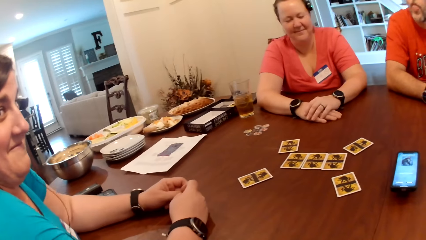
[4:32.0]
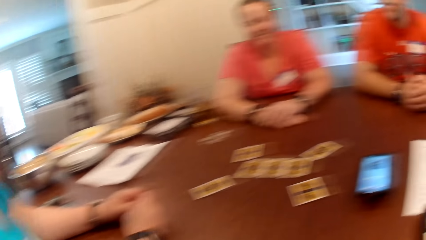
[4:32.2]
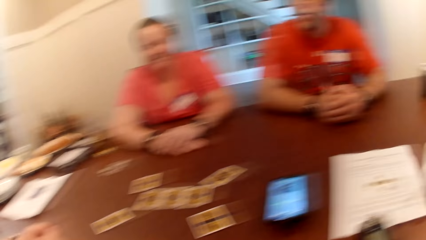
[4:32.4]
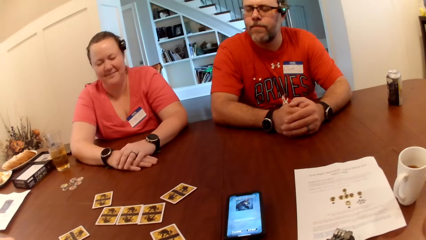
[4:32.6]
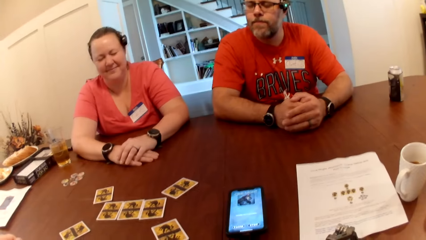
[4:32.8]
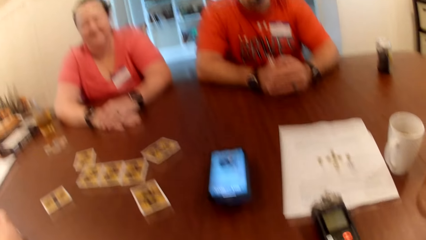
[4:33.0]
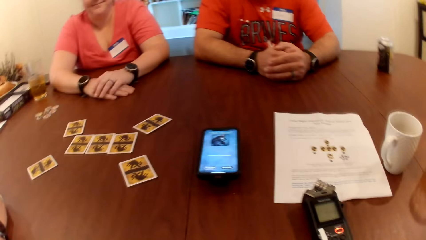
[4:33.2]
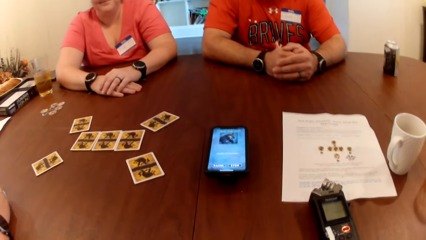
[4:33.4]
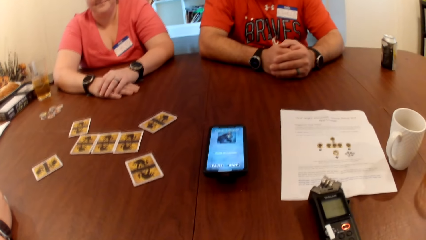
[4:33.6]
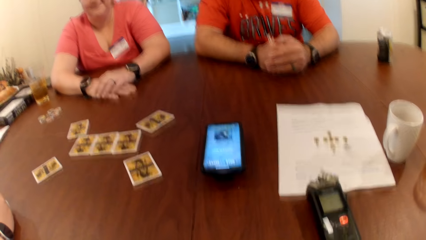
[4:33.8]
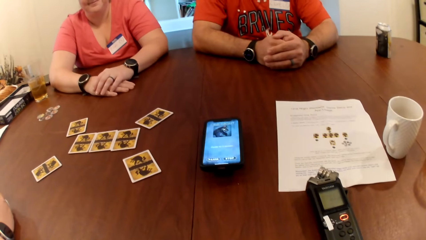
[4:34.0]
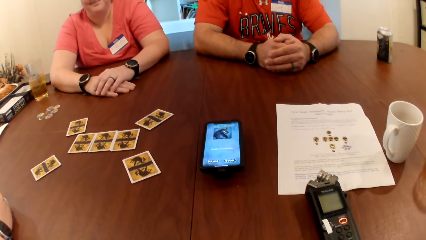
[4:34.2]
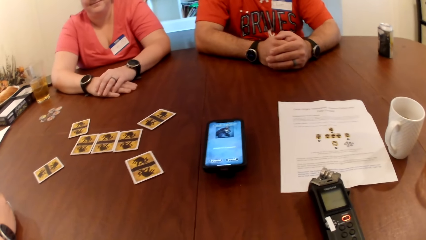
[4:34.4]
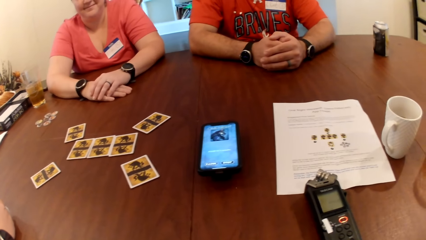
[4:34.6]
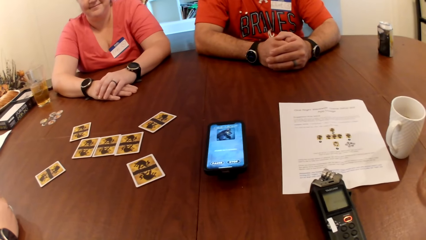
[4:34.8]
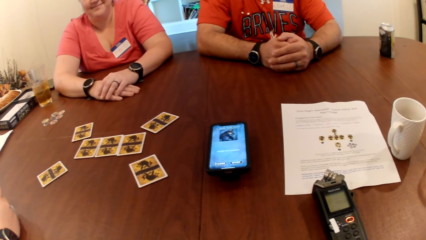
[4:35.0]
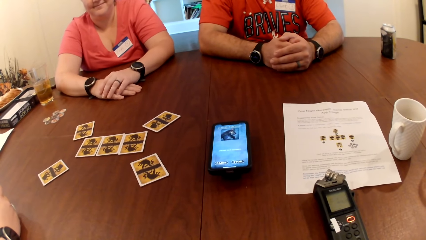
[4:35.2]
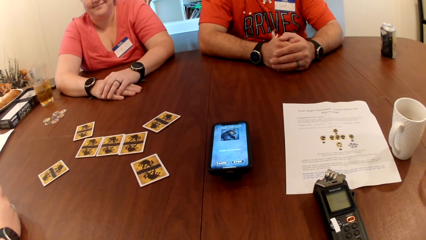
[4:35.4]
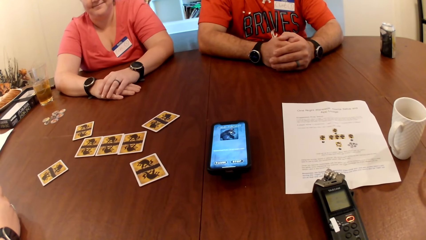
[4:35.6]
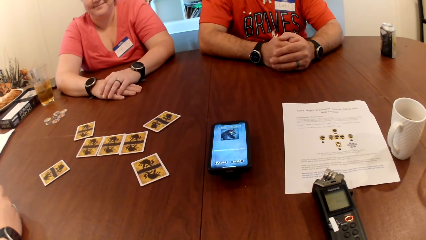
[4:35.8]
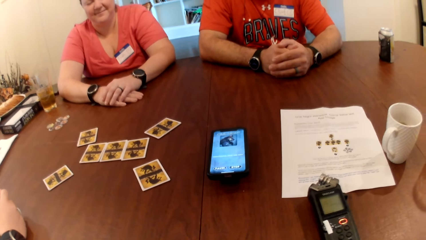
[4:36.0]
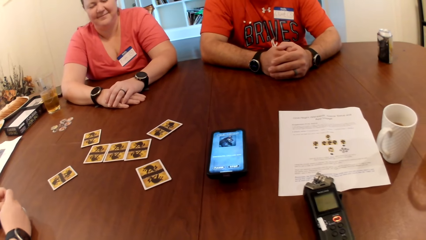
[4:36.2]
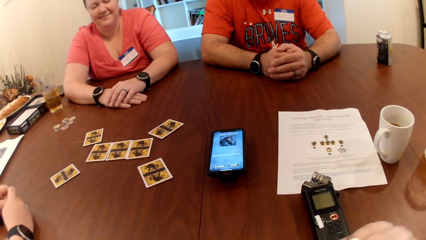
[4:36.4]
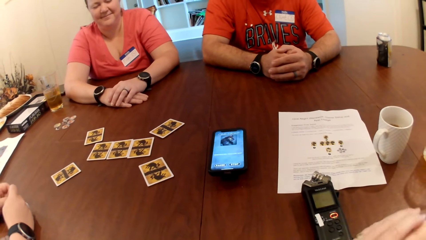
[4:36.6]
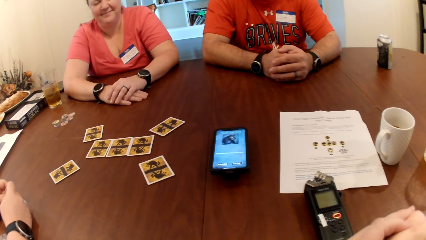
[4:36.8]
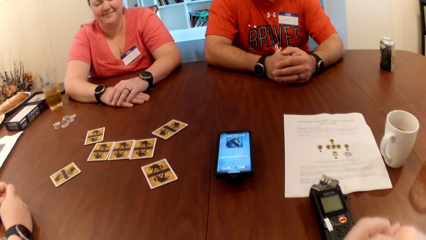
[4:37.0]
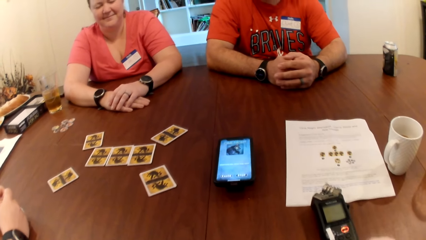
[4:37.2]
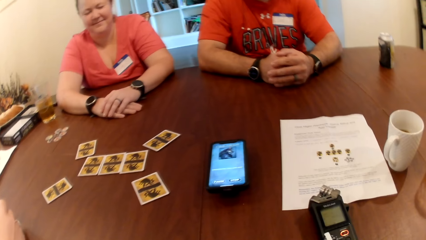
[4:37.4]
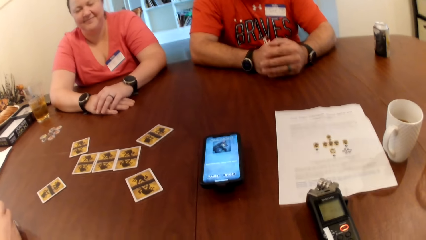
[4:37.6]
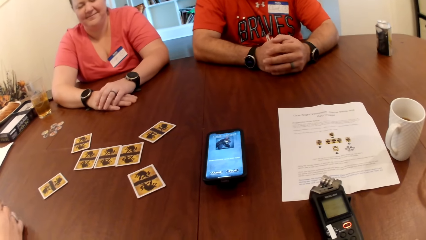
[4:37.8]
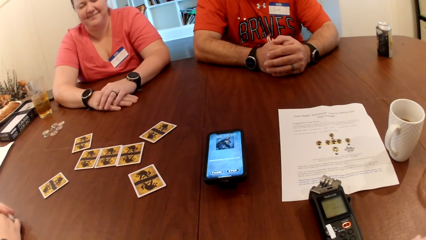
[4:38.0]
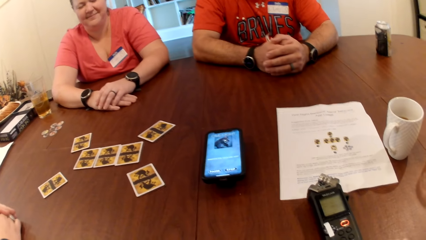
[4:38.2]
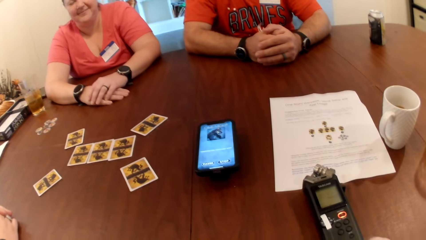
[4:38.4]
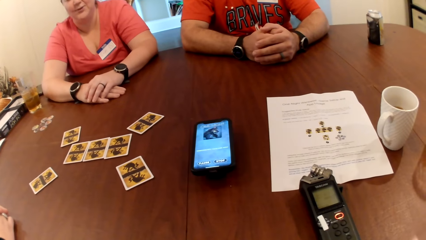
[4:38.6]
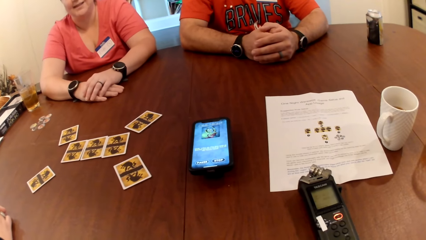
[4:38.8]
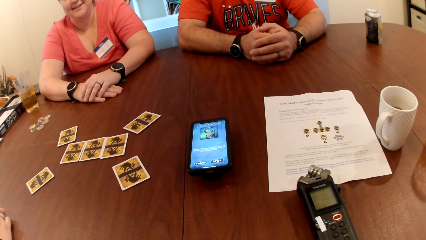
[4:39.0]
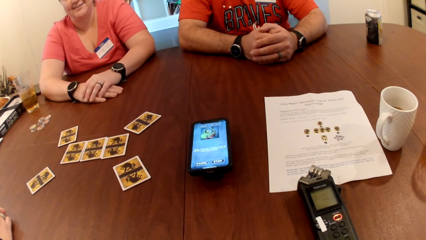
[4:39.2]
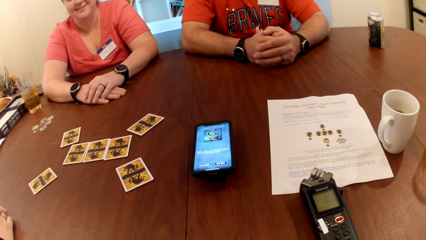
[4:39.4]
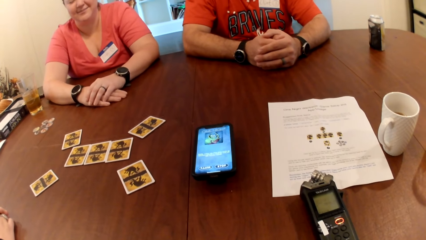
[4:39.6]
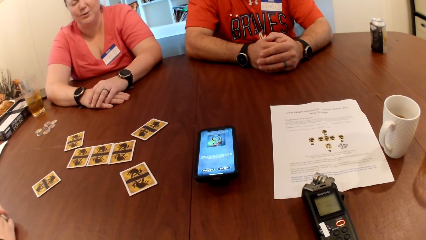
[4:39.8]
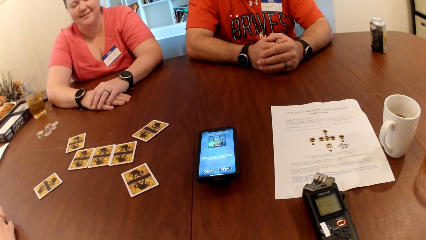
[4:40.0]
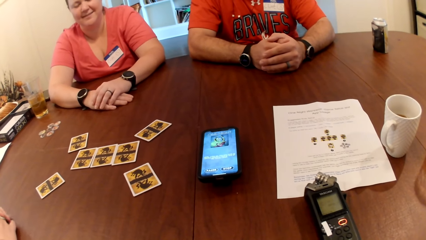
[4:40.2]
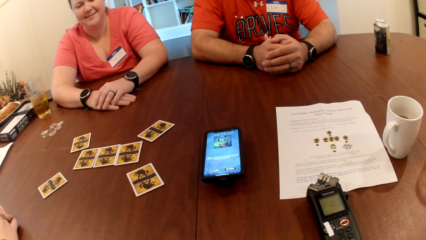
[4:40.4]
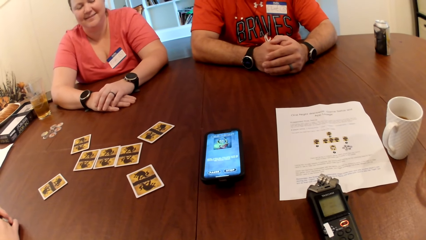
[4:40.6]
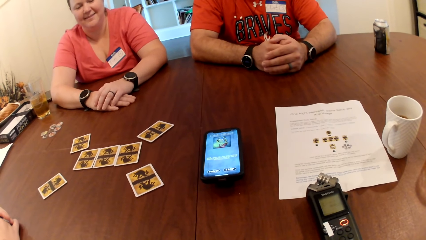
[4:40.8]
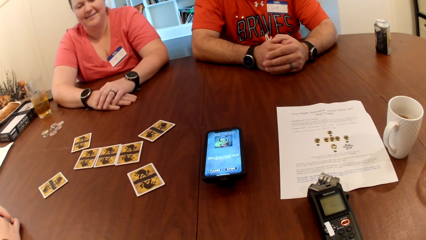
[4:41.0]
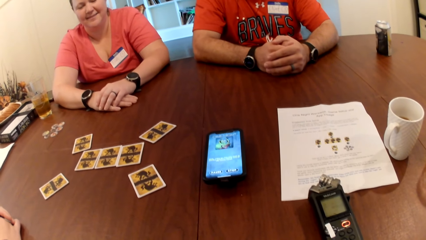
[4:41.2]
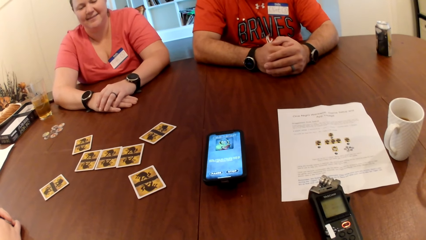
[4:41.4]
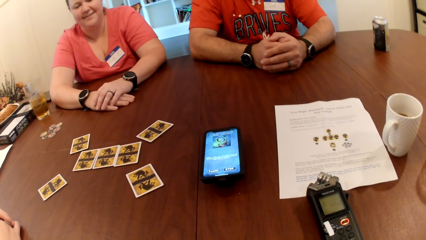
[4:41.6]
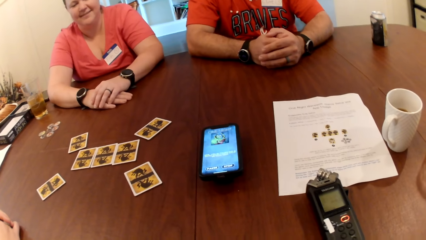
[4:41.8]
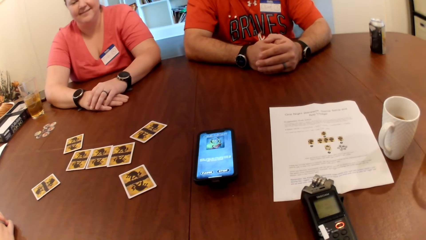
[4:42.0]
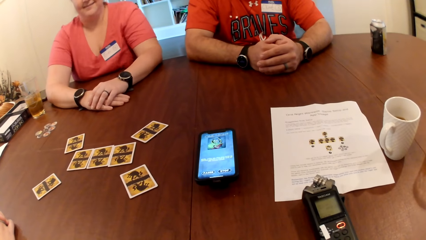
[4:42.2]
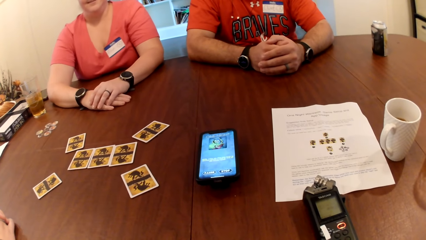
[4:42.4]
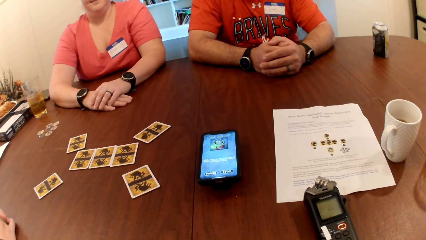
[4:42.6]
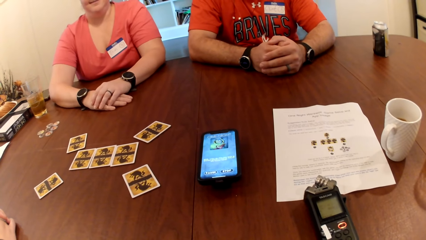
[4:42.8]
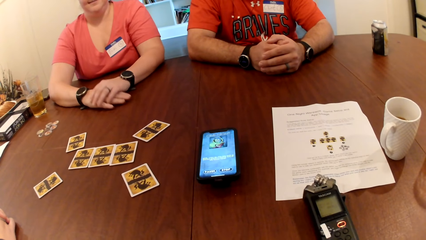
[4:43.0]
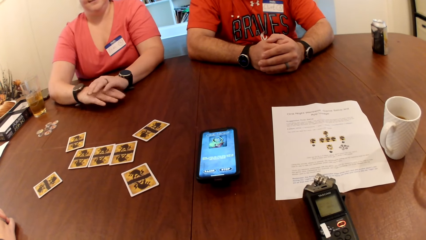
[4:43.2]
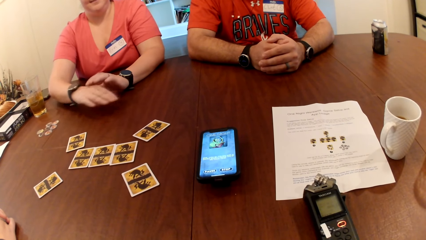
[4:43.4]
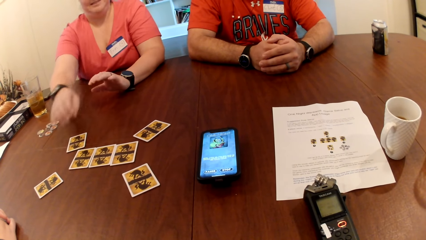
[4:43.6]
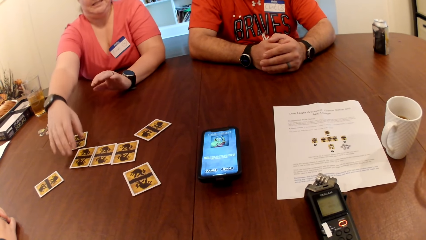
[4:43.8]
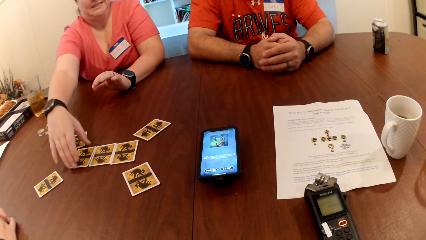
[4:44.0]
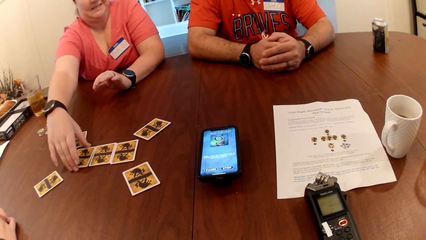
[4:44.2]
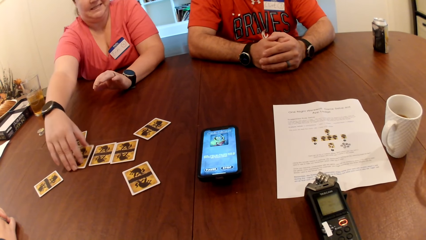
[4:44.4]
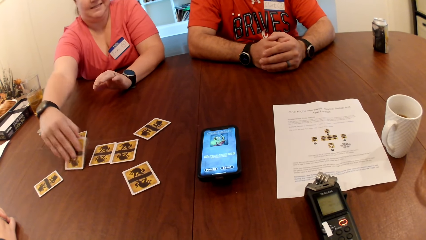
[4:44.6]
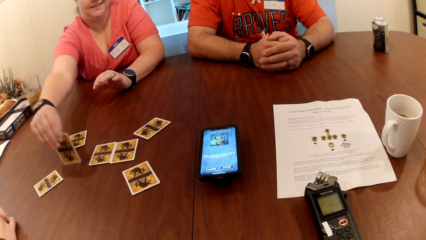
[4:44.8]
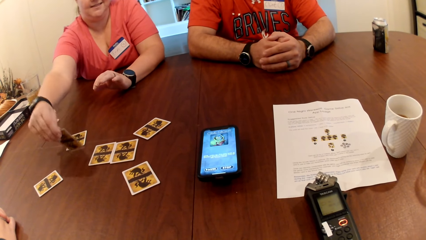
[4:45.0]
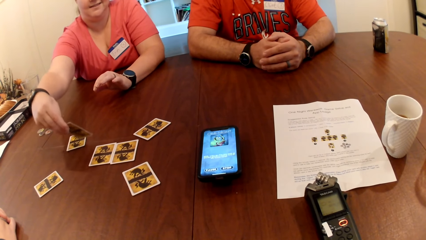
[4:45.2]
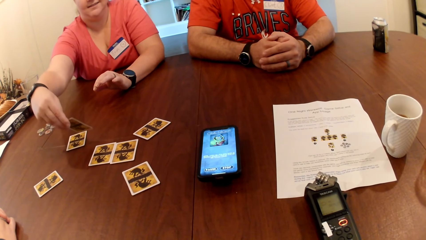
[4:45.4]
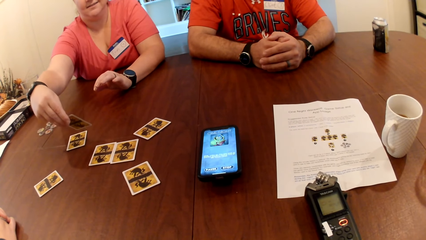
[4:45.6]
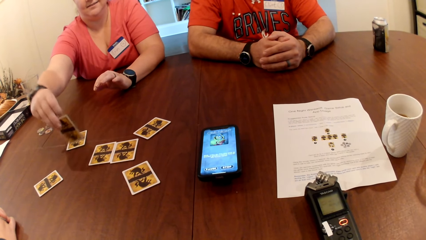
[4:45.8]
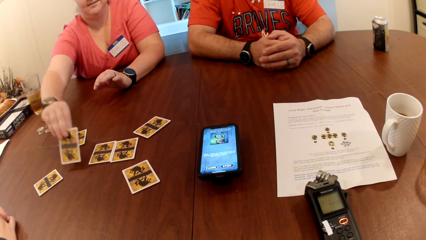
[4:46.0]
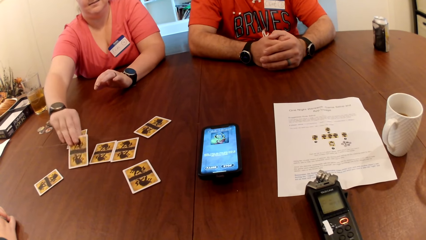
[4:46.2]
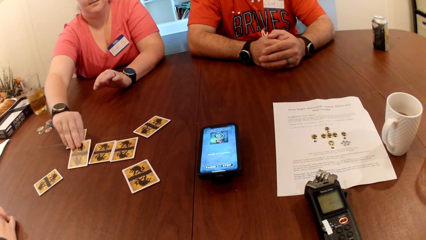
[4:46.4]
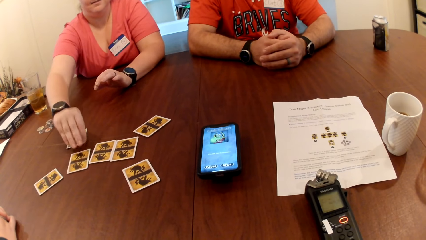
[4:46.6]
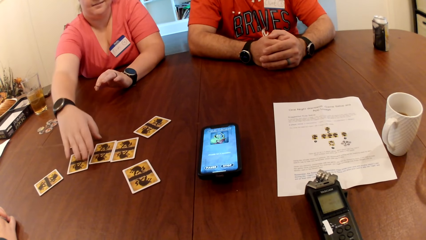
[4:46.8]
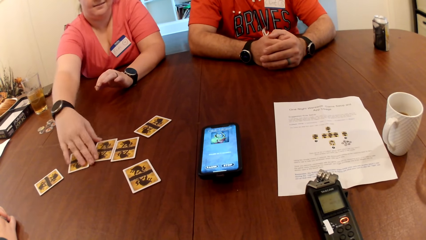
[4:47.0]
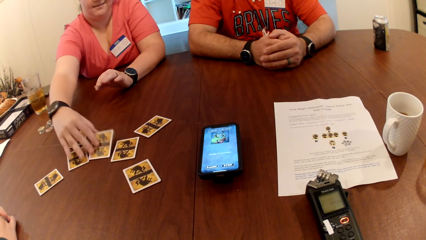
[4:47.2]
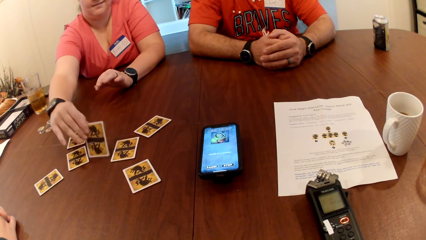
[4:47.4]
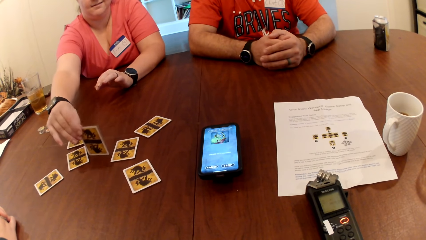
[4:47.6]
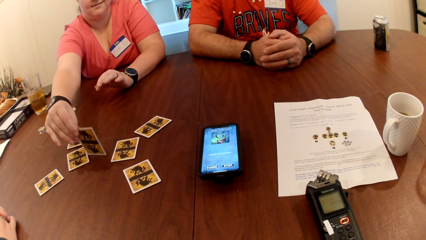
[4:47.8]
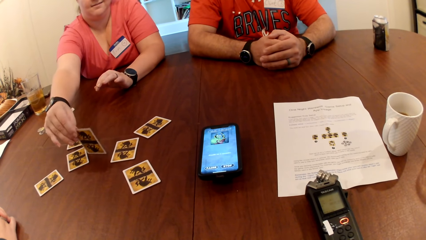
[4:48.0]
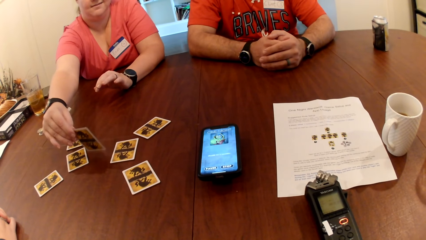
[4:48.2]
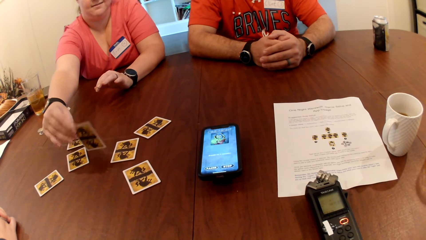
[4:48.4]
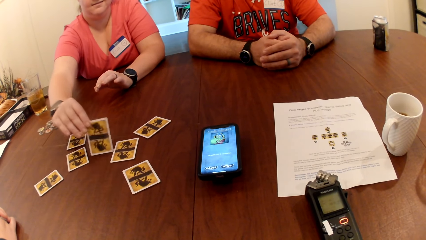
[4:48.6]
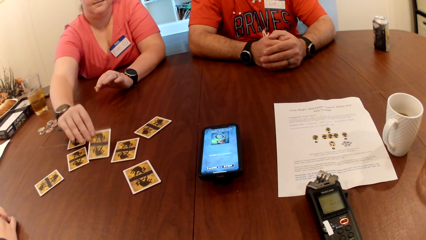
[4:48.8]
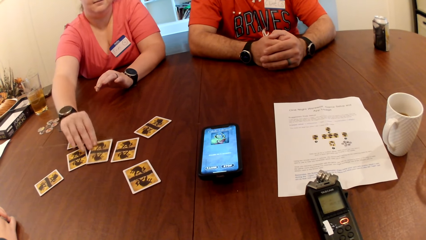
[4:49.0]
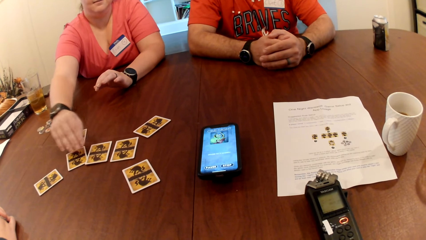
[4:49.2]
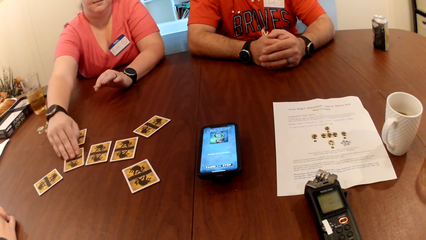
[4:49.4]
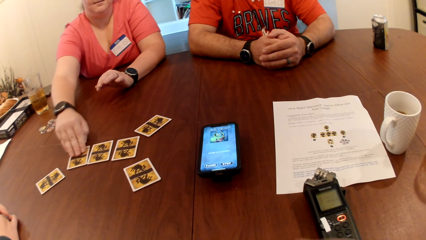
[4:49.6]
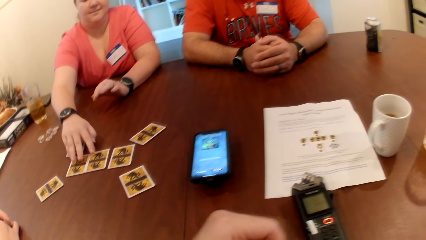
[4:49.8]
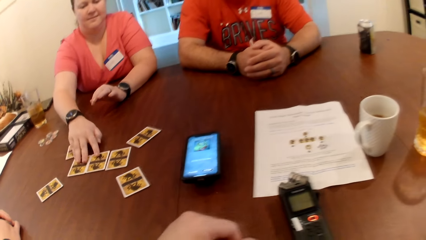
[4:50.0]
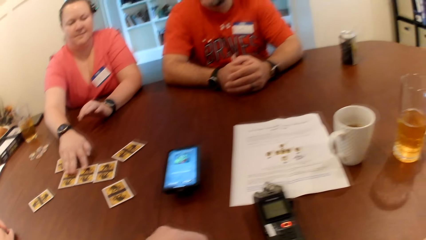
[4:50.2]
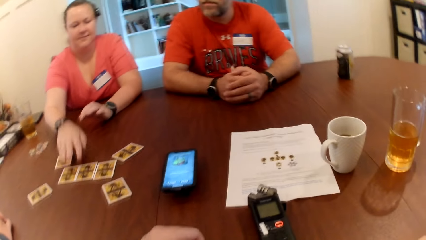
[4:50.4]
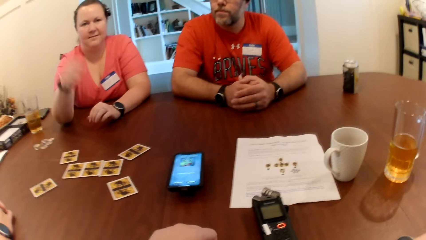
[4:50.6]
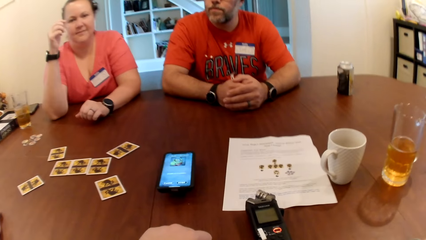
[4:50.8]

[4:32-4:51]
A woman picks up the card from the table with her right hand. Another woman drops the card on the table with her right hand. The other woman picks up a card on the table with her right hand. The other woman drops the card on the table with her right hand.
